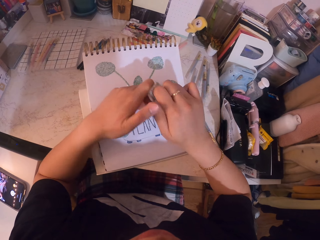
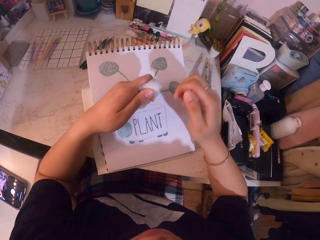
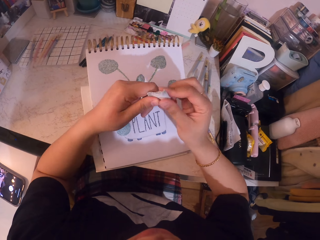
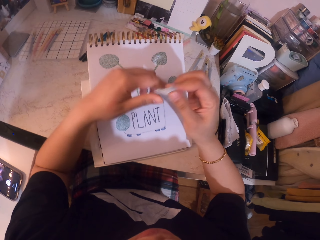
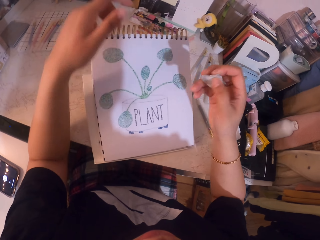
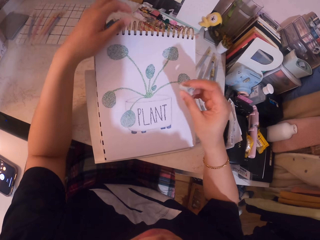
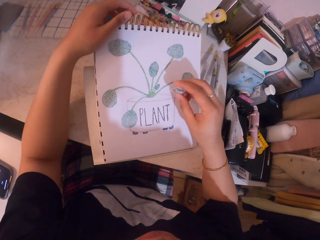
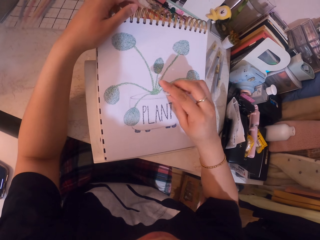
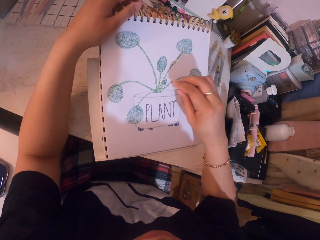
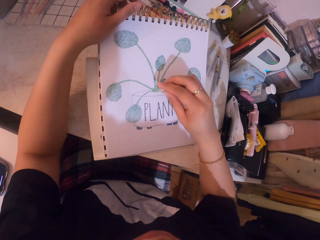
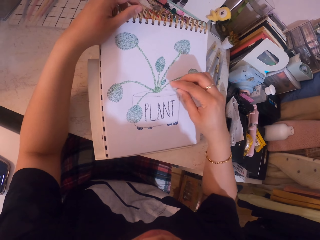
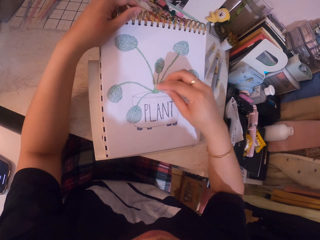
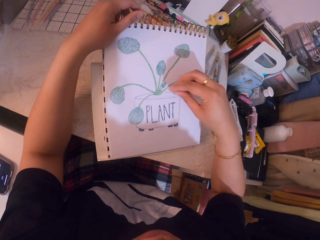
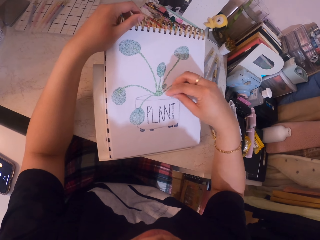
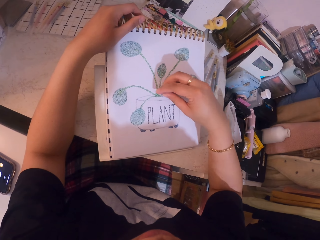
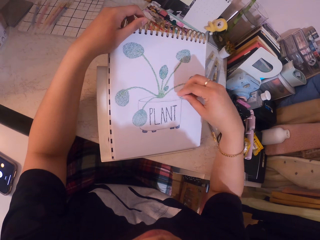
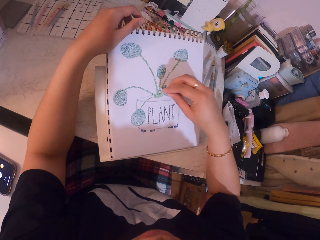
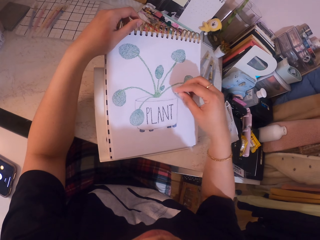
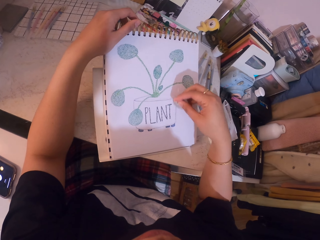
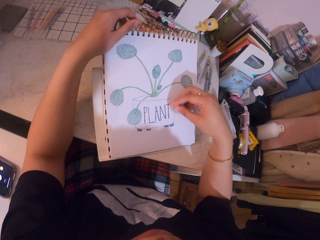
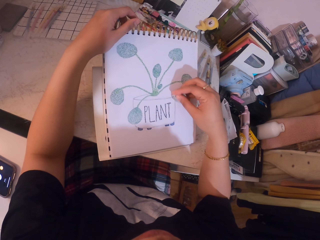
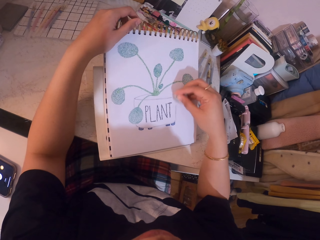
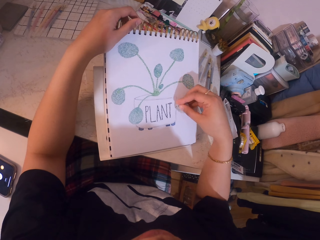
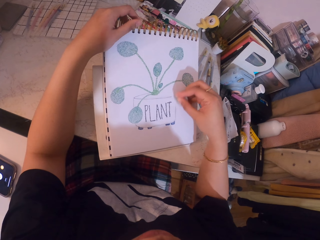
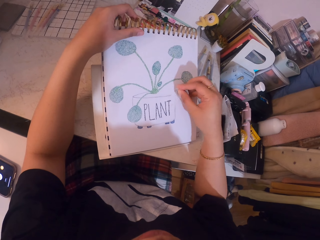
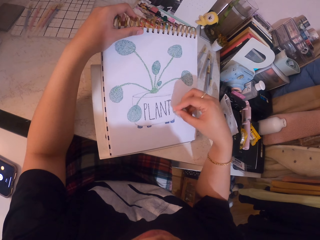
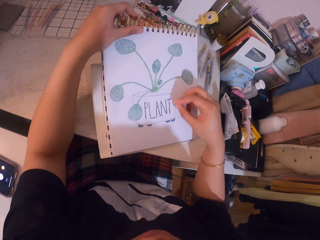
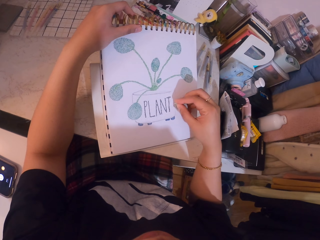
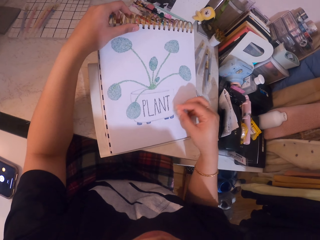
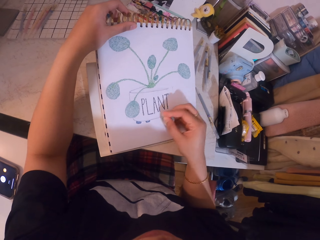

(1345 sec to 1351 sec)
The camera wearer erases the drawing with the eraser.

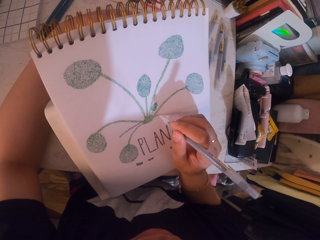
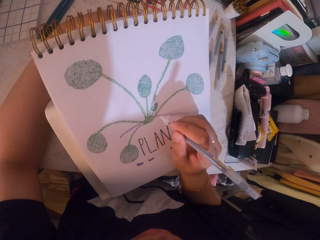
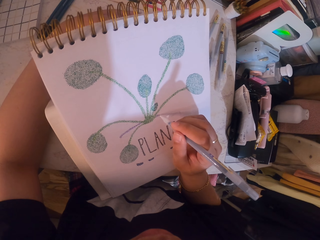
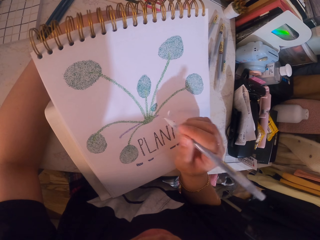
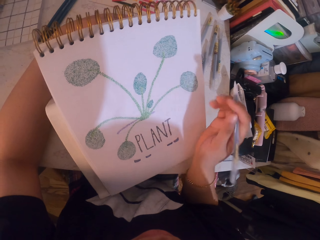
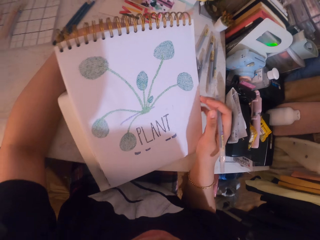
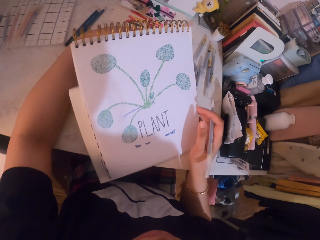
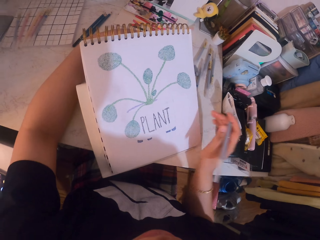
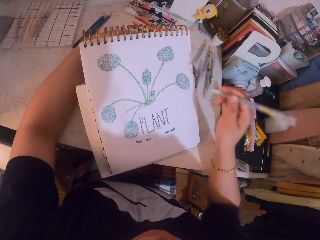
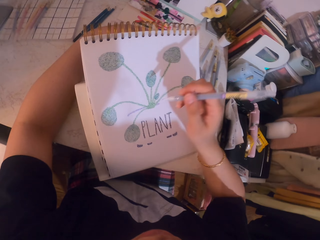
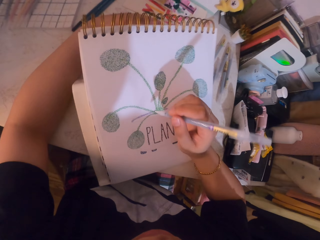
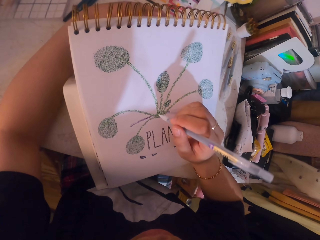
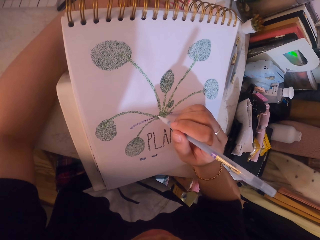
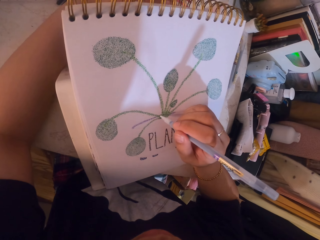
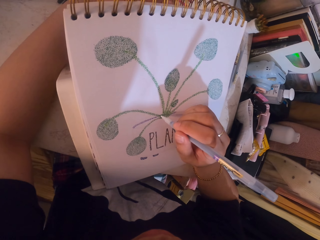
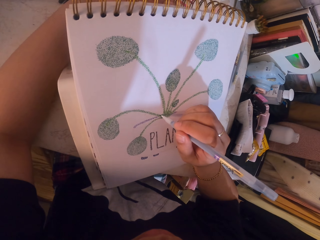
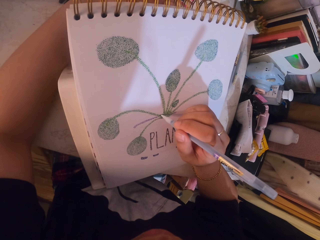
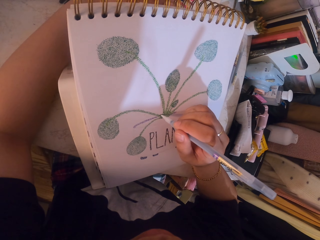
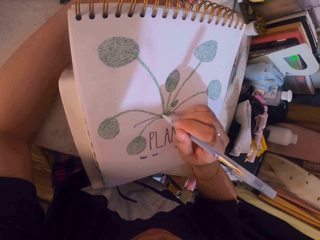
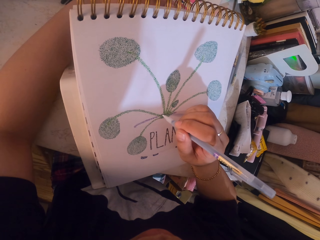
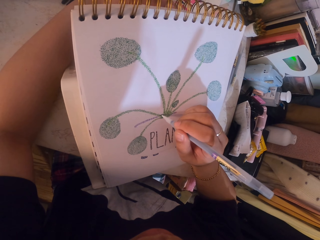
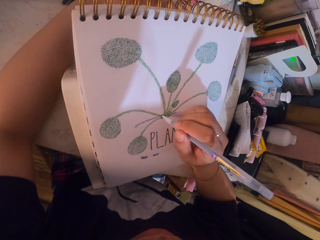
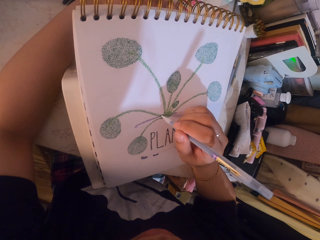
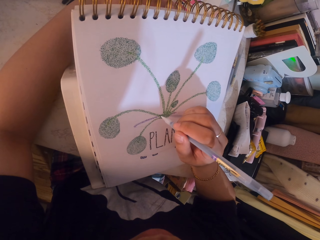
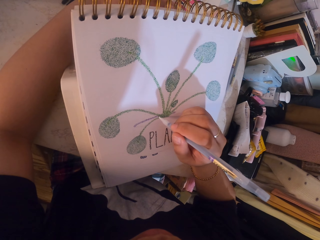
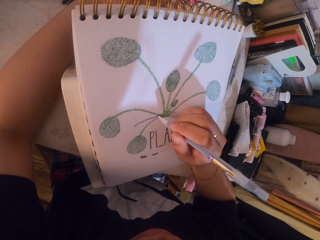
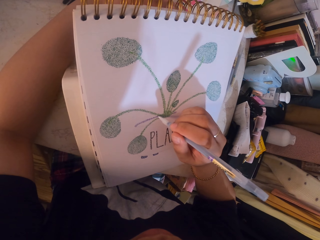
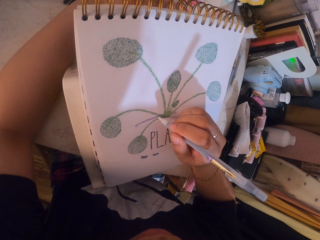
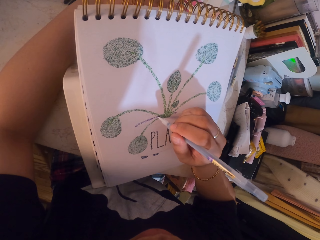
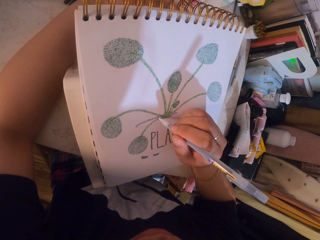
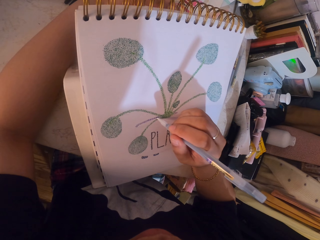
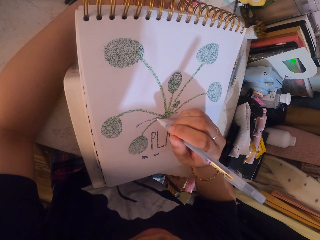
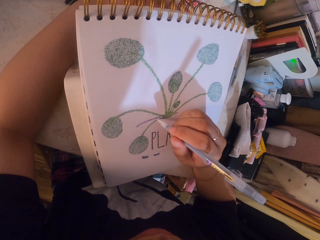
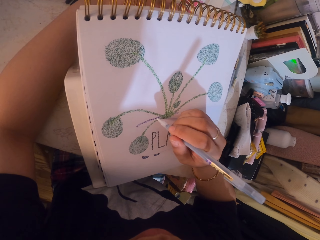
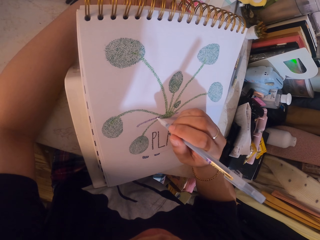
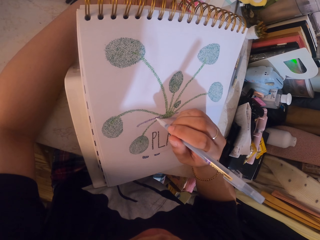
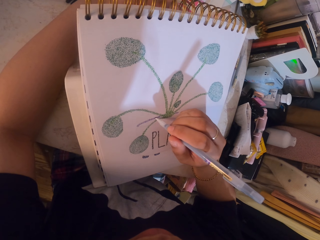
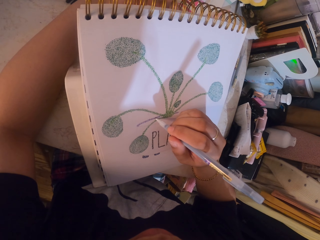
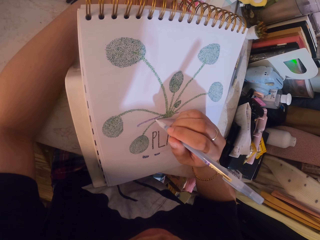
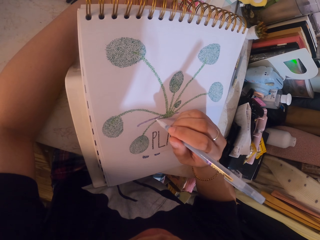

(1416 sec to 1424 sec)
The camera wearer stares at the drawing. They apply glitter on the drawing with the glitter pen.

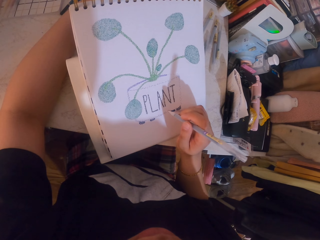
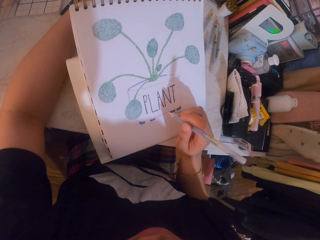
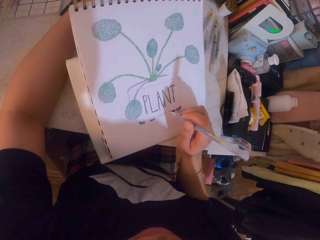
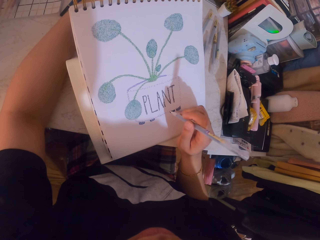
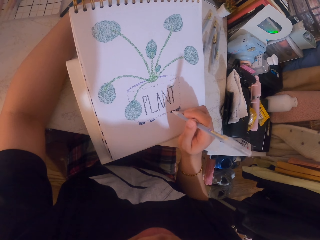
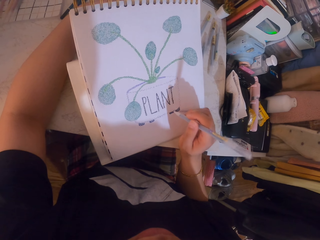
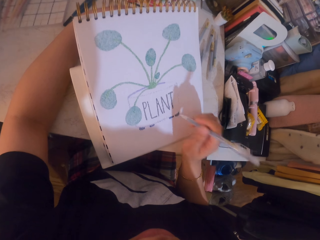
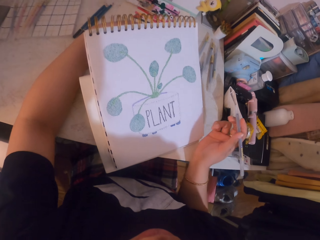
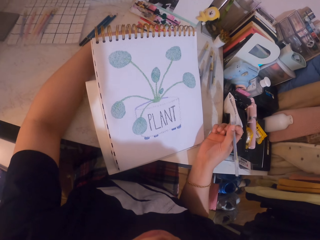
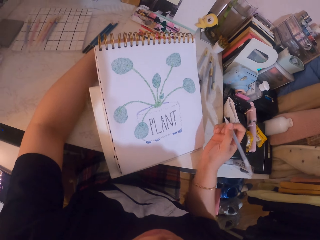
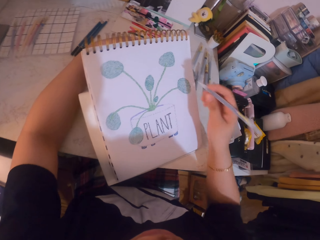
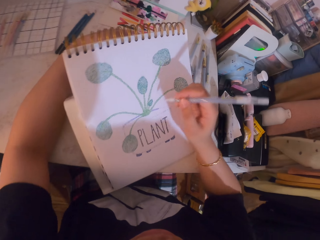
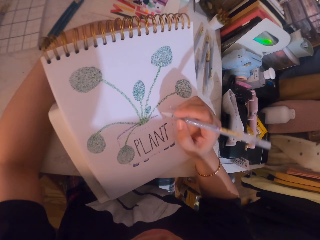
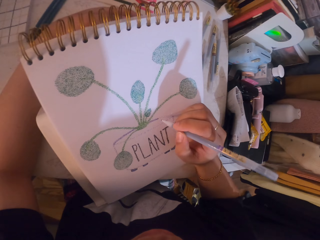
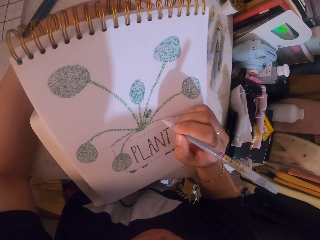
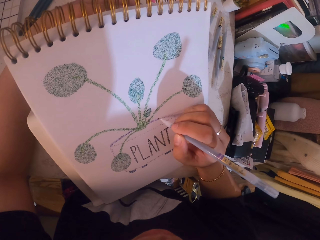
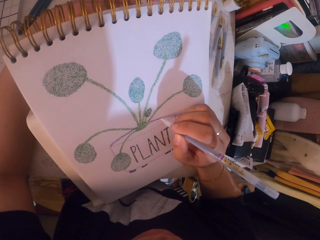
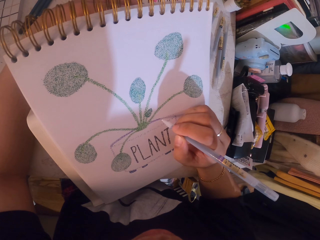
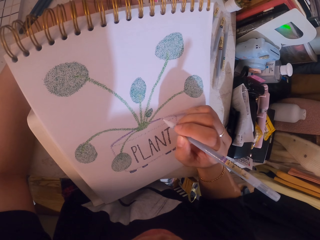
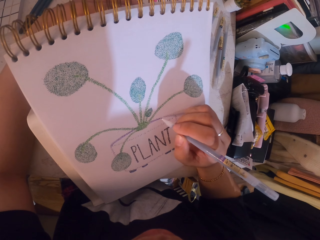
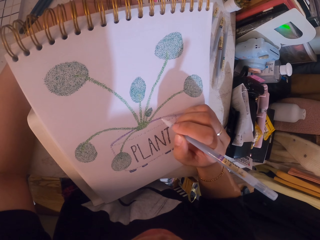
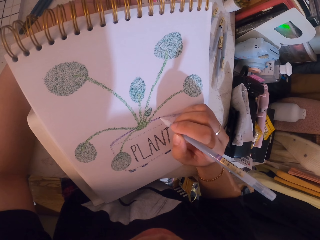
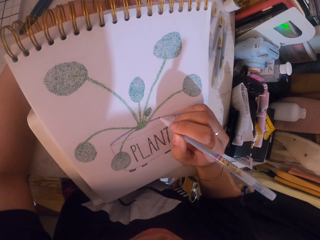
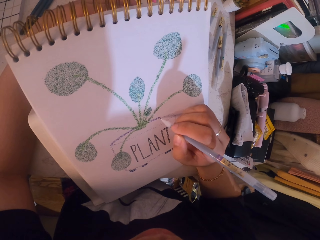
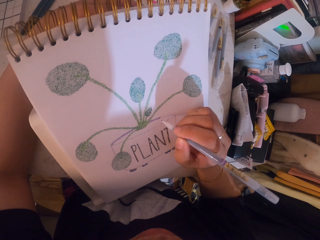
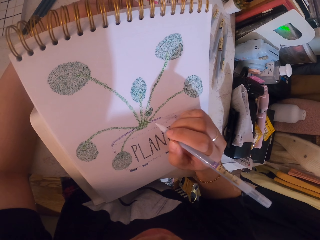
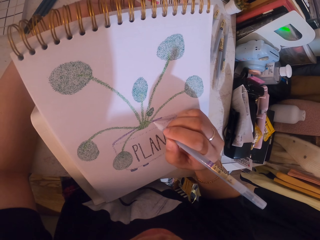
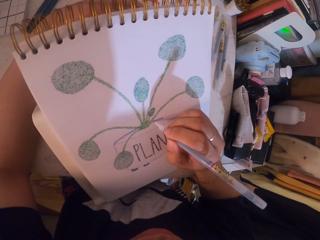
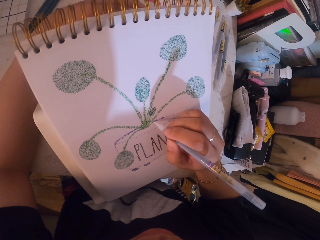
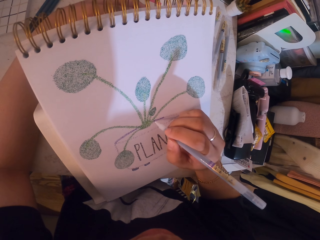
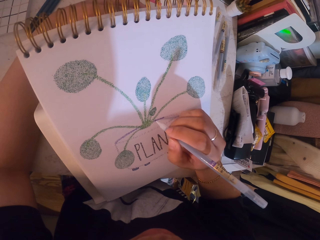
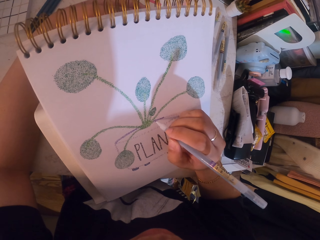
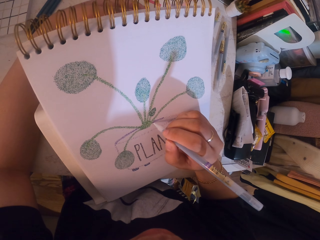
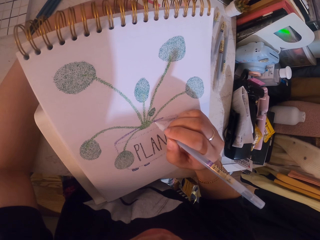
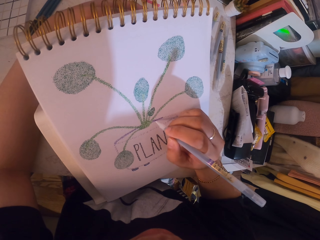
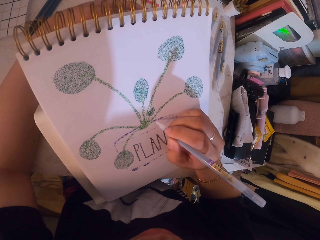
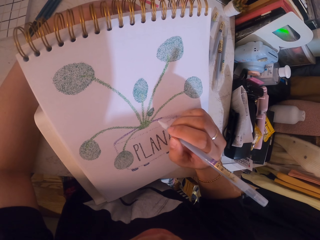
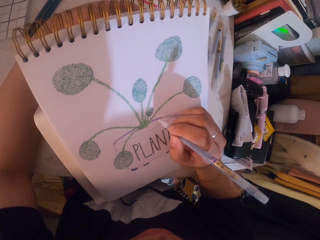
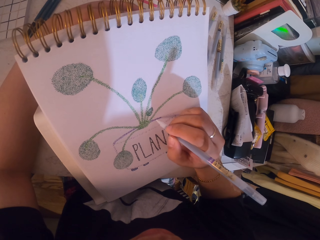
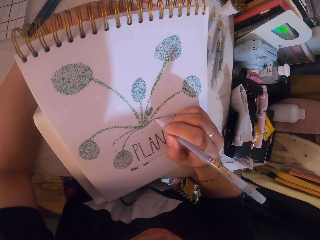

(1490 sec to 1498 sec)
The camera wearer stares at the drawing. They apply glitter on the drawing with the glitter pen.
